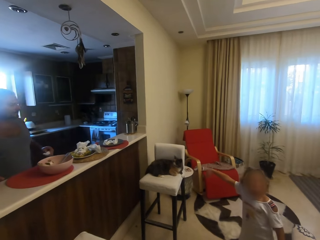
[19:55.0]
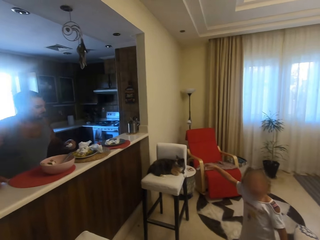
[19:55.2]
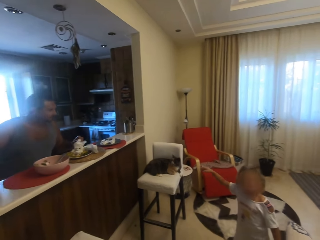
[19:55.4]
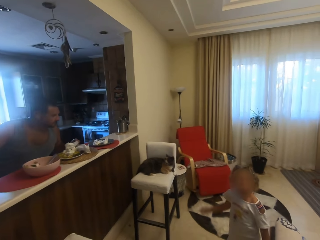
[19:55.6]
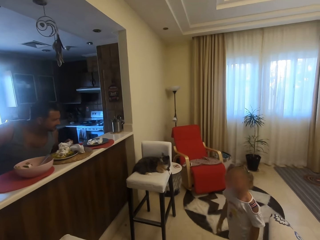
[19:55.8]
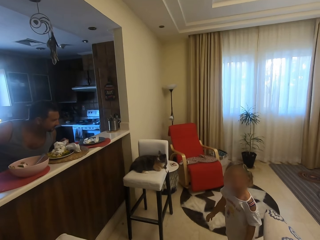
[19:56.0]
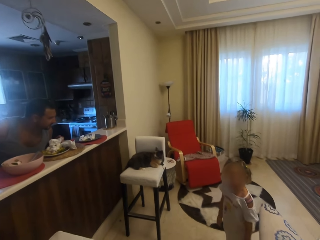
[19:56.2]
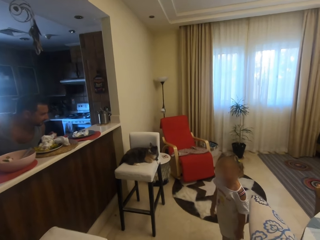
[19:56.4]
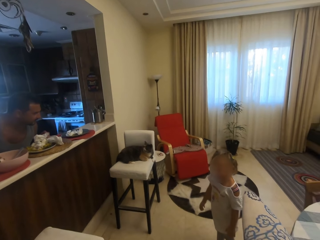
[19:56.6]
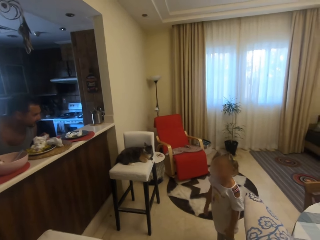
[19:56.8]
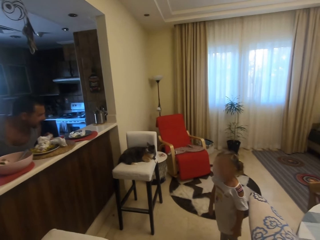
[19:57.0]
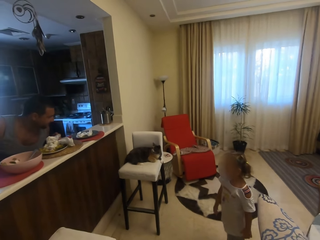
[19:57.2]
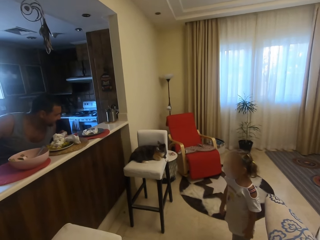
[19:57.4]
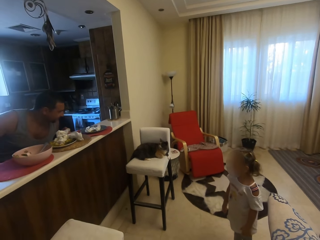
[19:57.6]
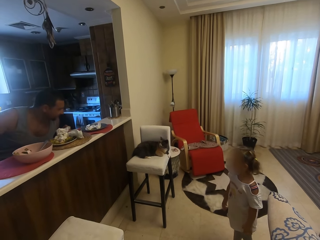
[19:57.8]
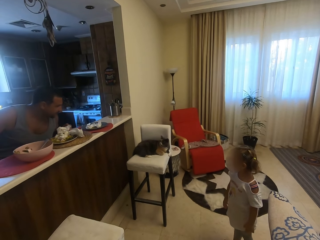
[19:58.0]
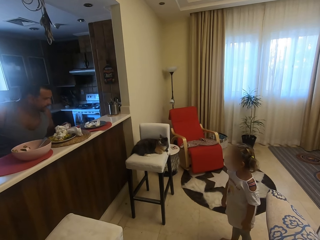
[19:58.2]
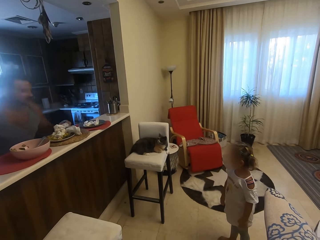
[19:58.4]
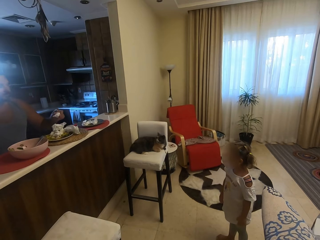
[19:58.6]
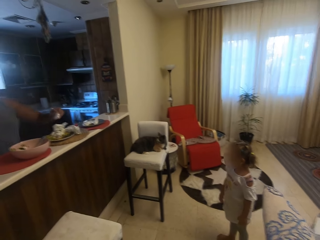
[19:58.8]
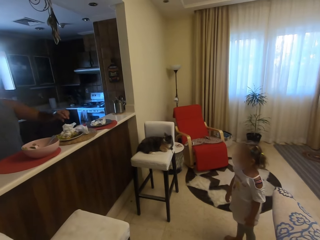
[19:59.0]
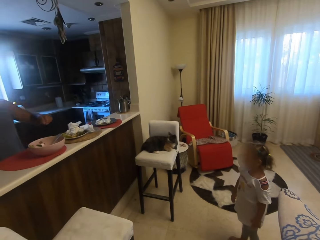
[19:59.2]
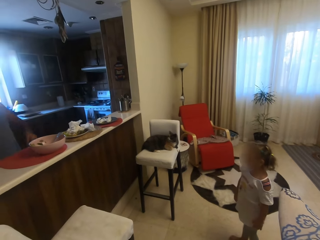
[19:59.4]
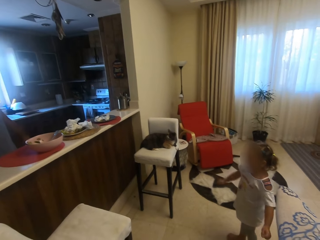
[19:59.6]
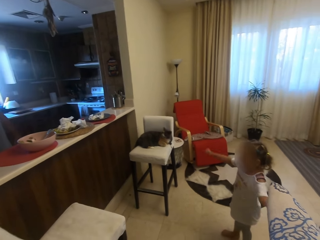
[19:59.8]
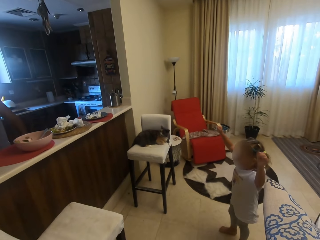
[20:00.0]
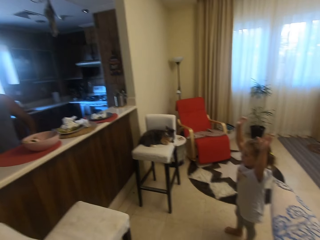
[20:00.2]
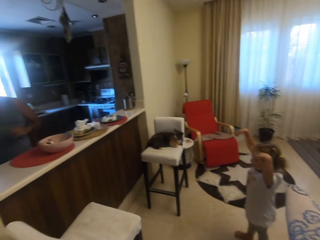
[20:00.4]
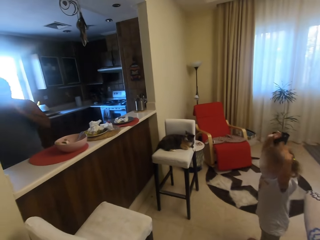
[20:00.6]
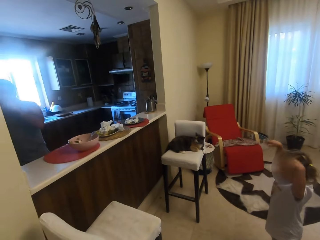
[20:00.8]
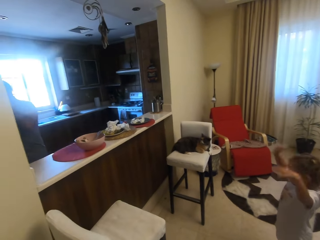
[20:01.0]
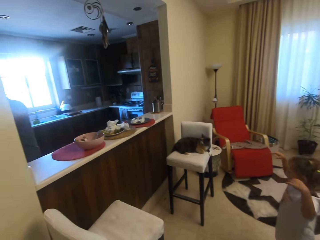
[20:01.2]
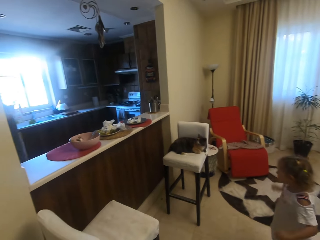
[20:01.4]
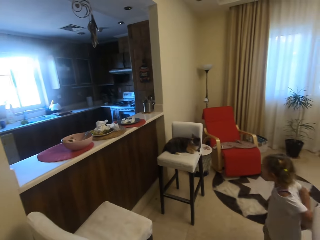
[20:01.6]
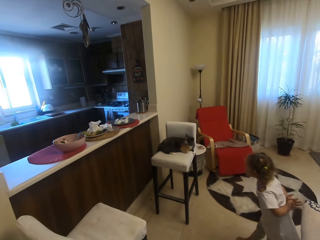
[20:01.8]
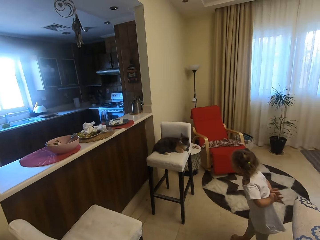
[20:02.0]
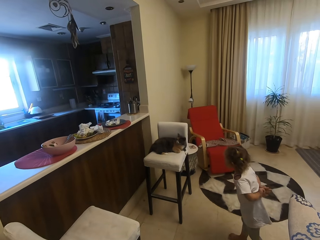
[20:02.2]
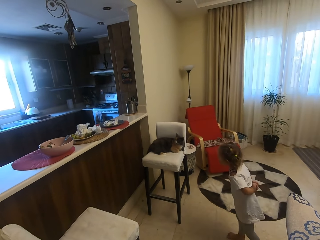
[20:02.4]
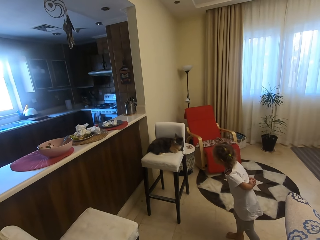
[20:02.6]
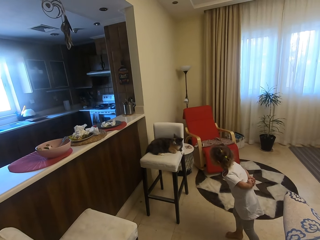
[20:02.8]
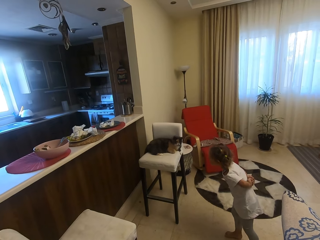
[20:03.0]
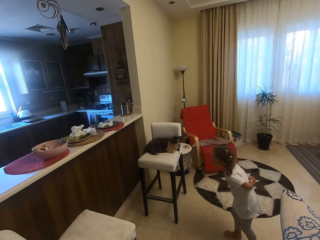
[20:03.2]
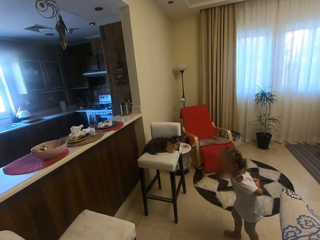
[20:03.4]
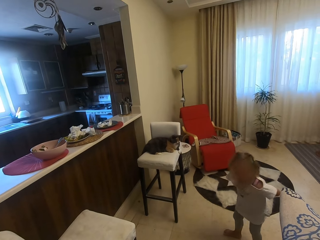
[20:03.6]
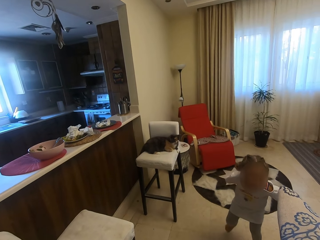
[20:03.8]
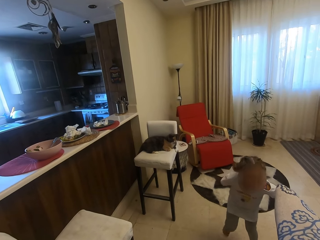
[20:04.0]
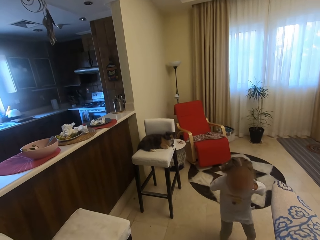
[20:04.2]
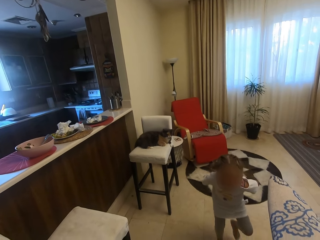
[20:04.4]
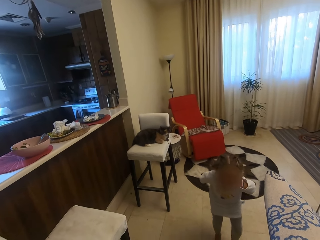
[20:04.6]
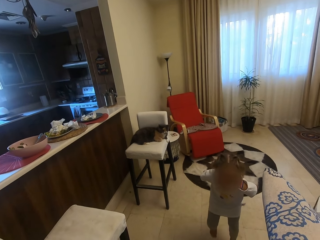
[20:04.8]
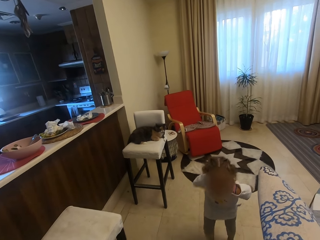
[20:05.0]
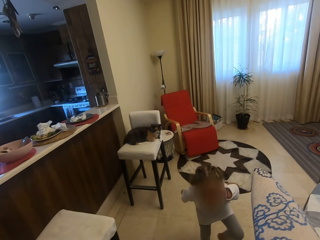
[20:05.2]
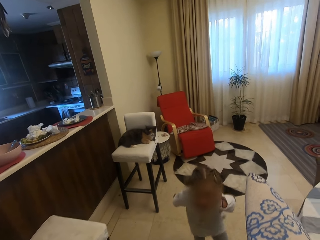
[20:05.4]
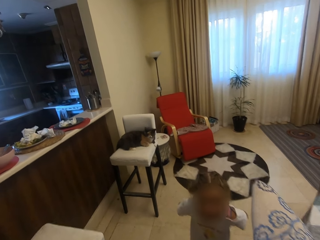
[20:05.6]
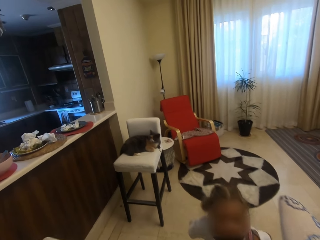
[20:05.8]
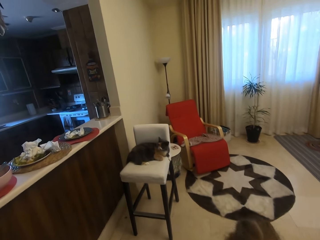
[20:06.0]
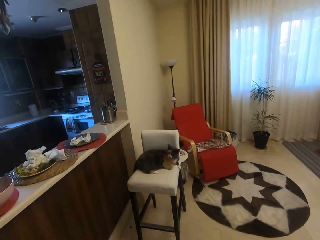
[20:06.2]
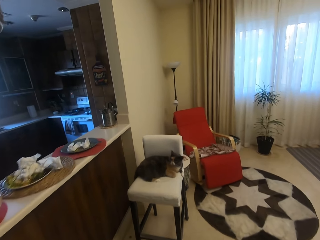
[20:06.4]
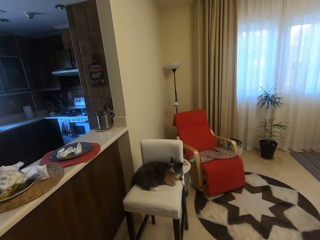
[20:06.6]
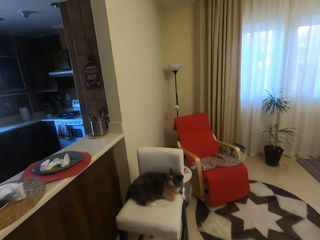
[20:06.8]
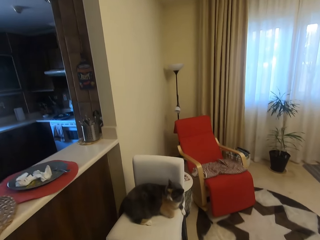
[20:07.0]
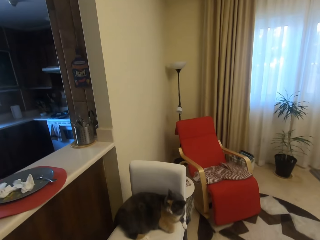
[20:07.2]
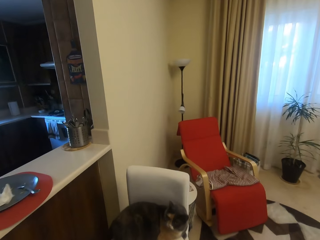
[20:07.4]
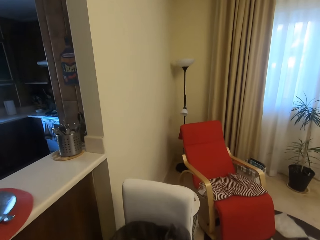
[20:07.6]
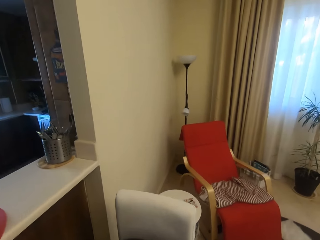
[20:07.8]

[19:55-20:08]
The child speaks. The man looks at the cat. The child speaks to the man and lifts hands up. The man speaks to the child. The child flicks her hands. The child looks at the cat. The camera wearer looks at the child. The child walks around the room and speaks. The camera wearer looks at the cat.

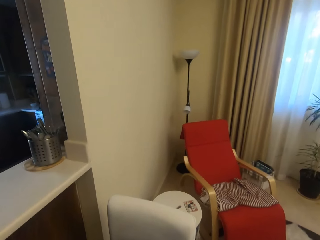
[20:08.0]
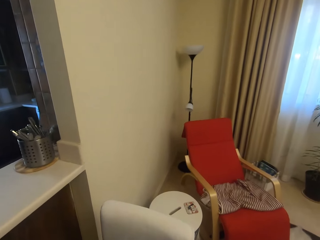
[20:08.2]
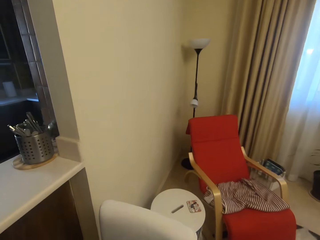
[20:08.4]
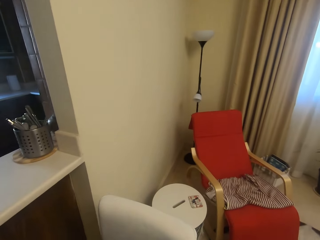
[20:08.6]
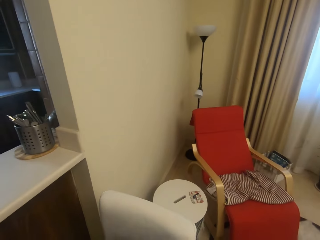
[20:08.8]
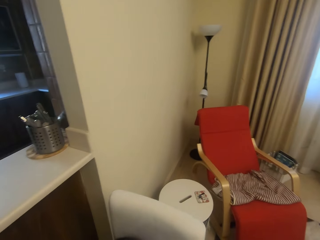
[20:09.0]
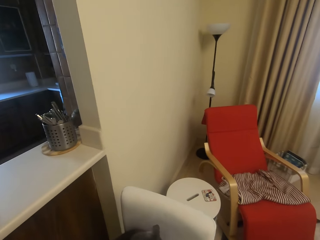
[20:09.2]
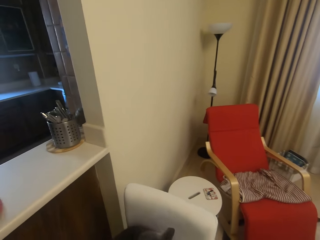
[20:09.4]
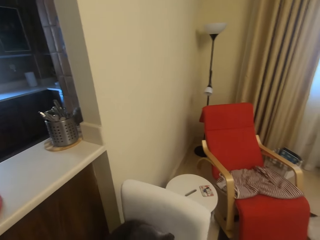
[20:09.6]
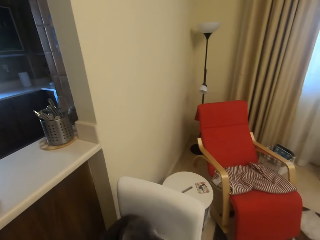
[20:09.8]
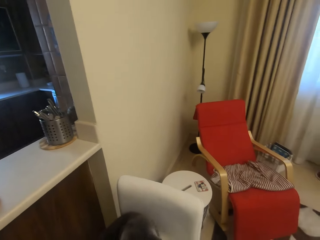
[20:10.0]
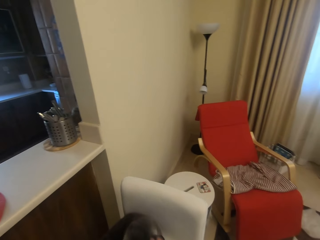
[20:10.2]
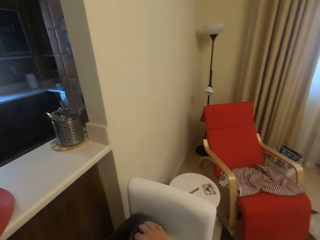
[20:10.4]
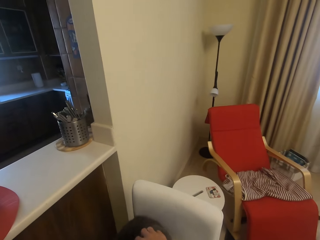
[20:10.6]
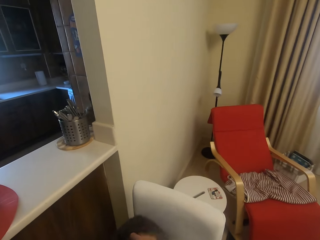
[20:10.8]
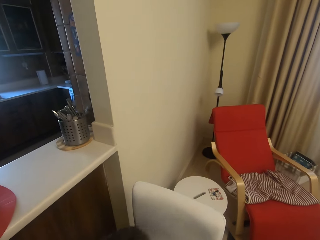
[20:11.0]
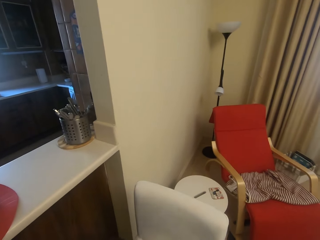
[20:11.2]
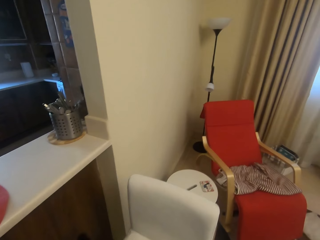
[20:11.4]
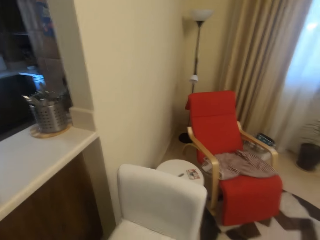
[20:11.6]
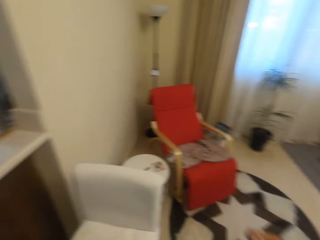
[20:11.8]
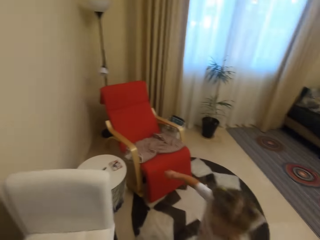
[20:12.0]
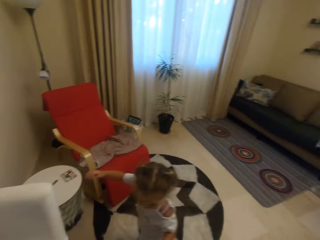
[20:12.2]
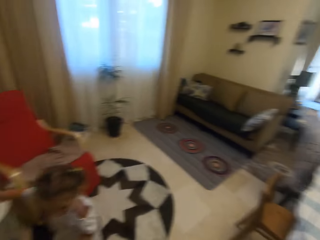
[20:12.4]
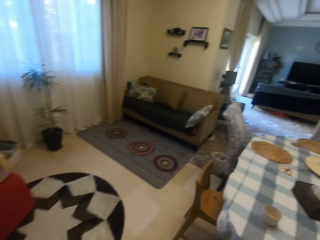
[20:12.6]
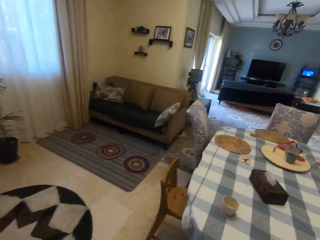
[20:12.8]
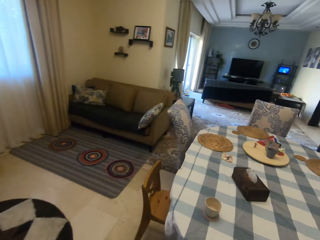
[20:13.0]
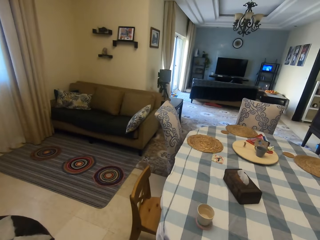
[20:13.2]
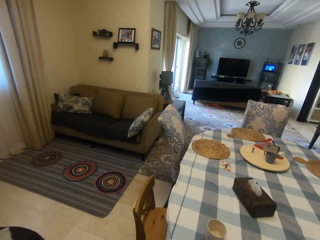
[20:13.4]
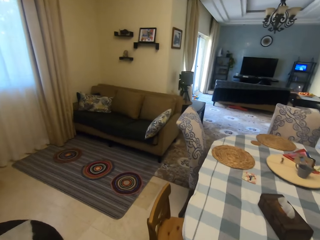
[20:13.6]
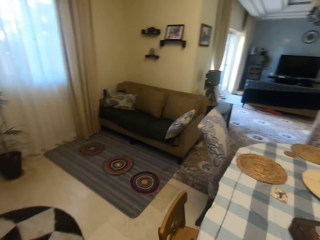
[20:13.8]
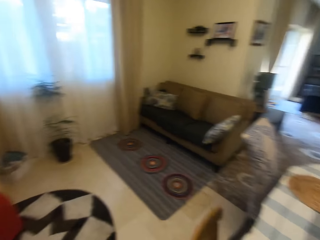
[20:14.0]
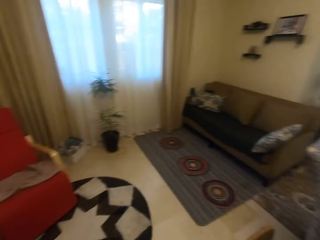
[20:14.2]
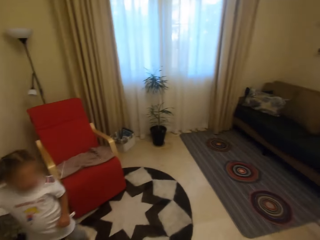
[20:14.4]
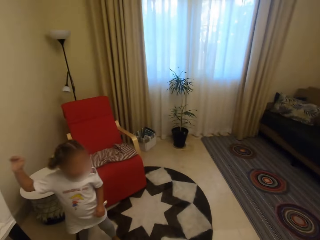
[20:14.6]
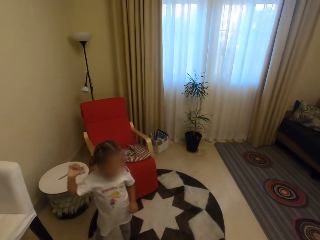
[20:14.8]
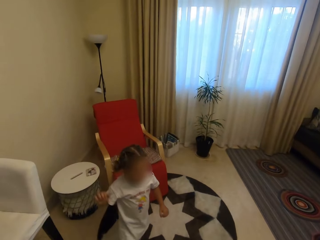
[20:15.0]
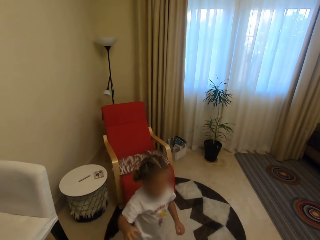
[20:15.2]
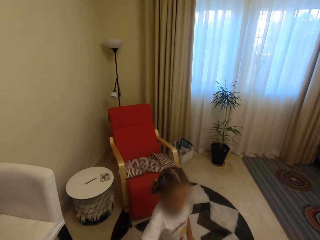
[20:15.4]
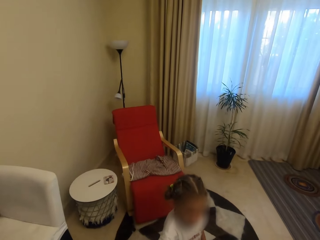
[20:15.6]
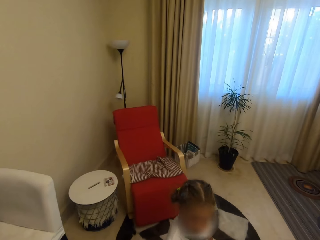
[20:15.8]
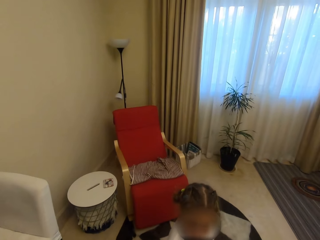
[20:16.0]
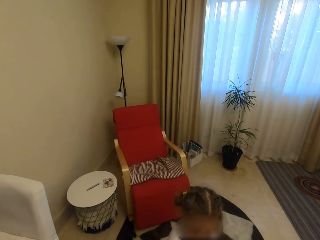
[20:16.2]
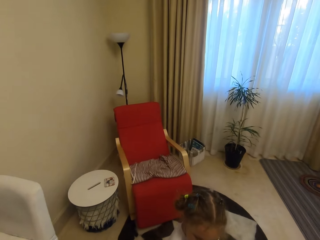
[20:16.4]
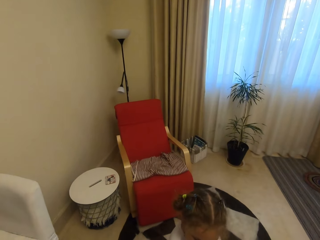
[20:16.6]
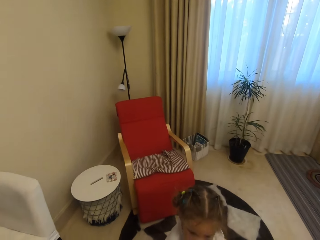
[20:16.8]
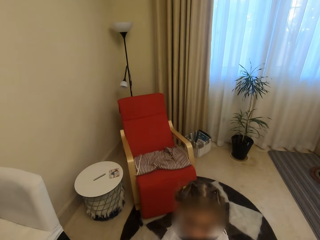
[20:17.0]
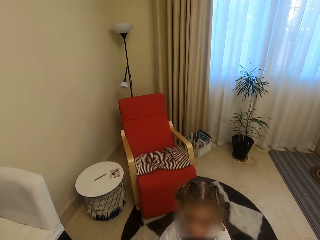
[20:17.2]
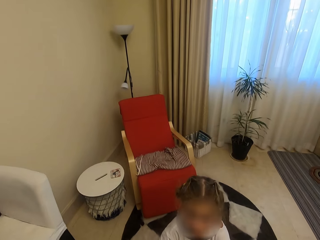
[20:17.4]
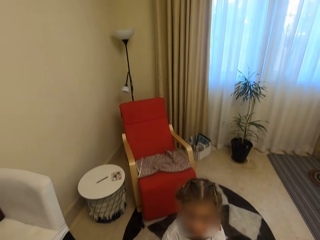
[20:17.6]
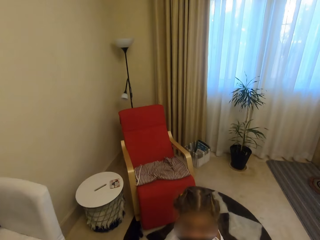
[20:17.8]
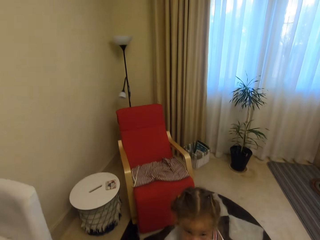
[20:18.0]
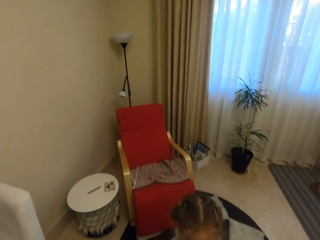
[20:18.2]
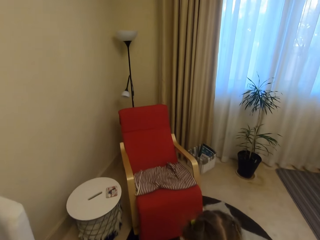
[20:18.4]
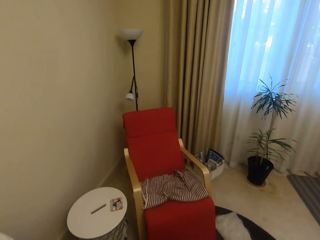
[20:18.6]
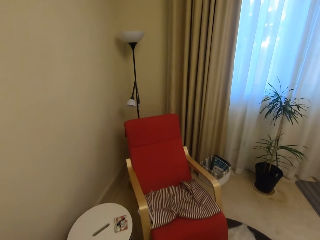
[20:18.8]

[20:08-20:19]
The child speaks to the camera wearer. The camera wearer speaks to the child. They walk around the room. They look around. They speak to the child and look at the child. The child speaks to the camera wearer. The camera wearer speaks to the child.
